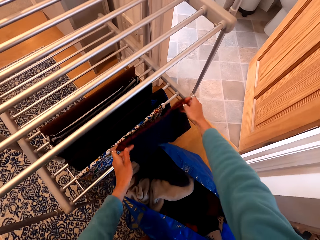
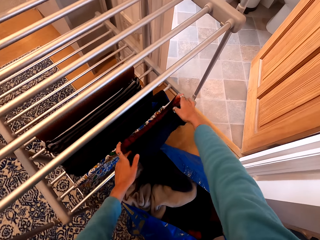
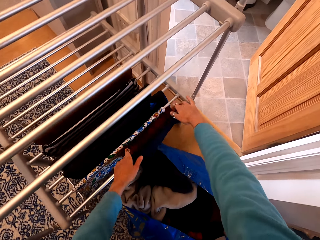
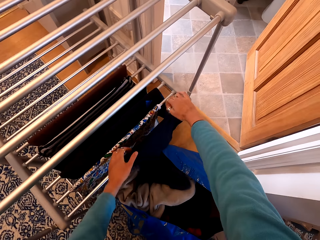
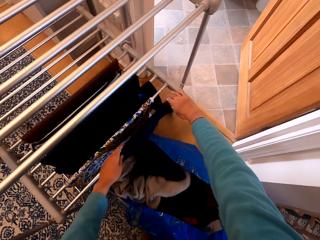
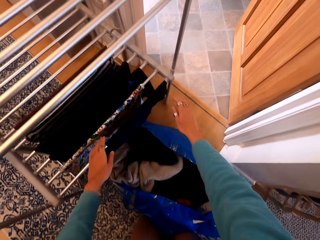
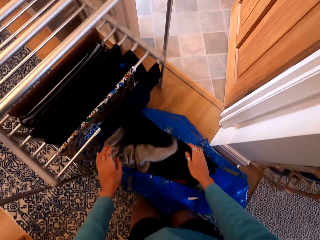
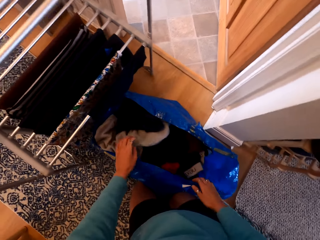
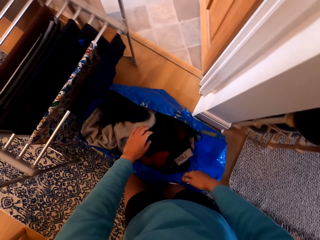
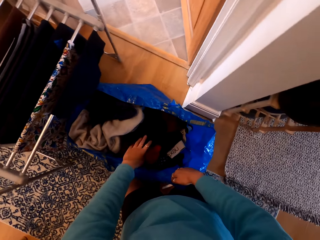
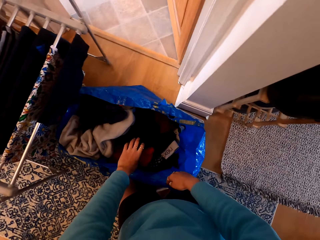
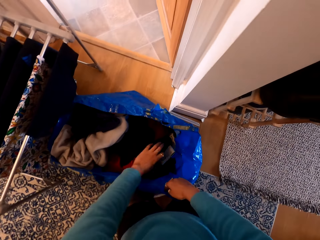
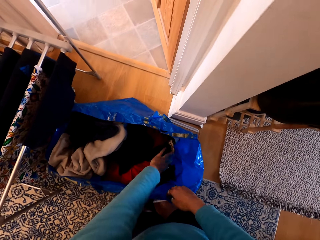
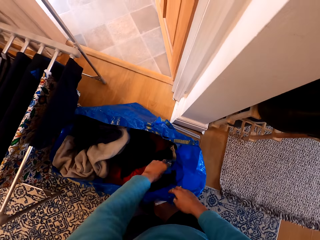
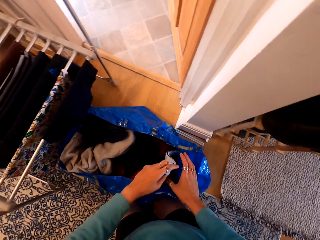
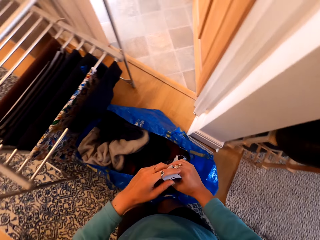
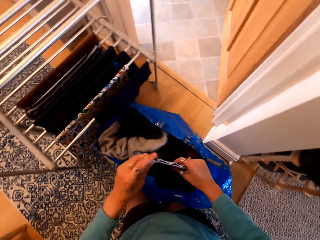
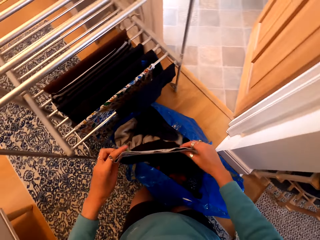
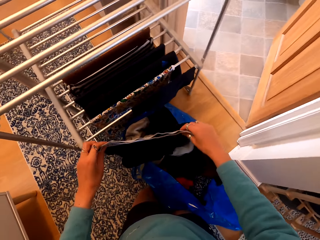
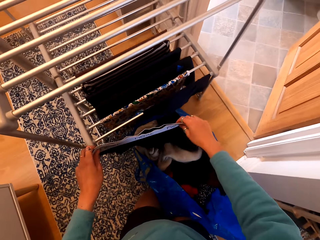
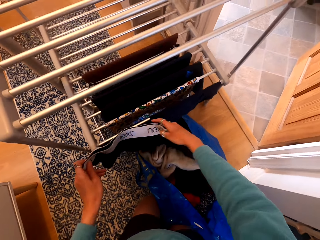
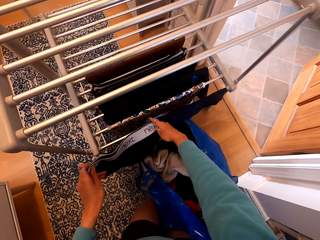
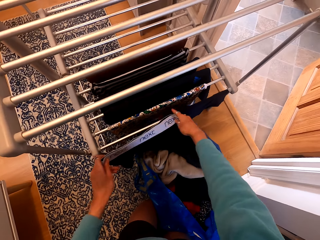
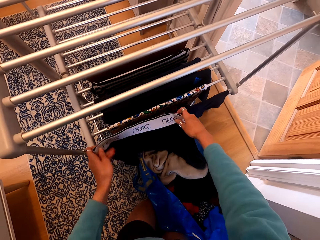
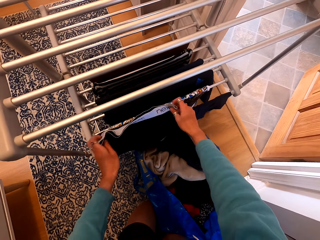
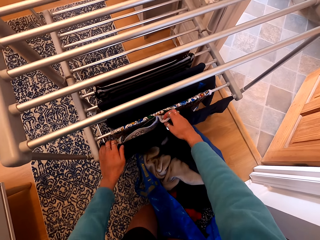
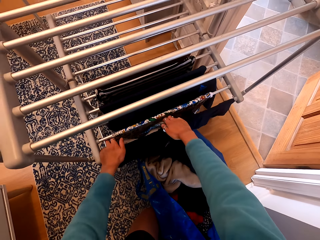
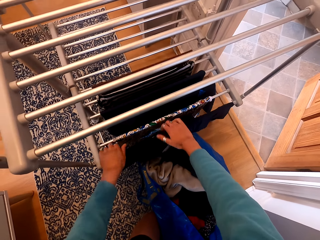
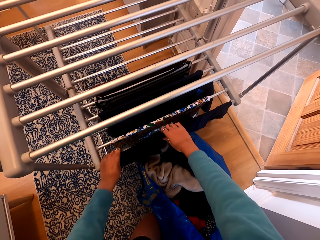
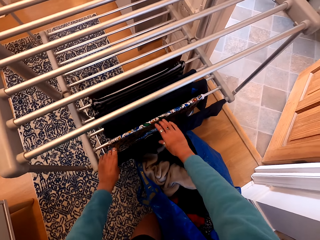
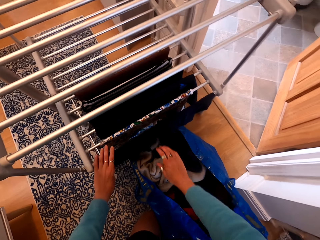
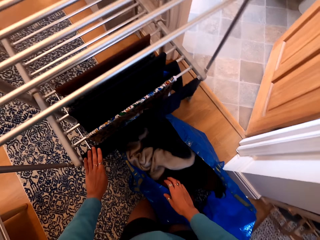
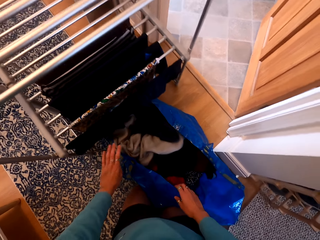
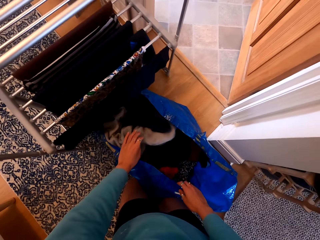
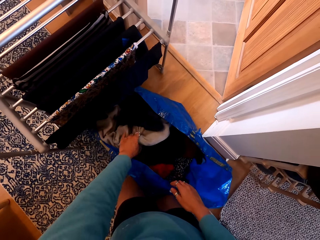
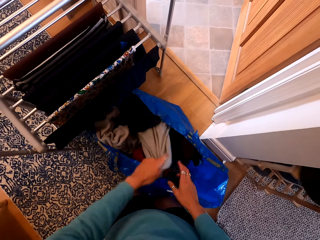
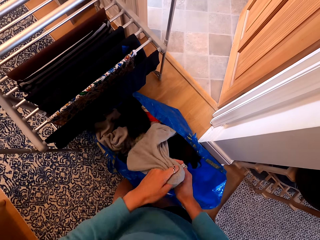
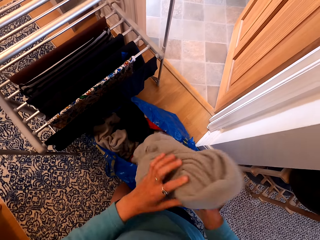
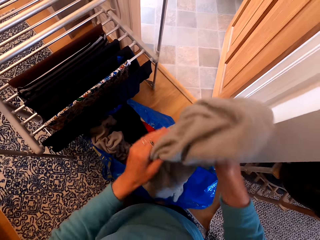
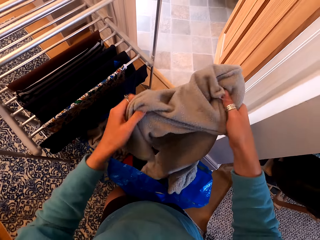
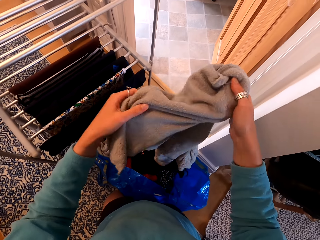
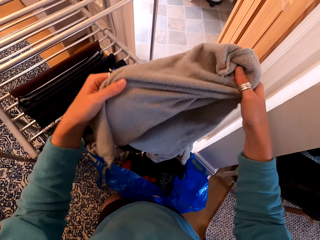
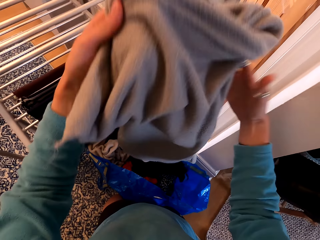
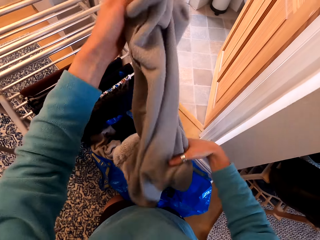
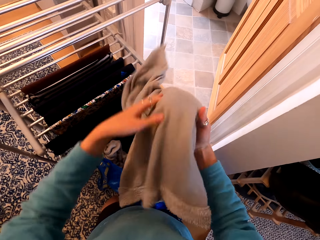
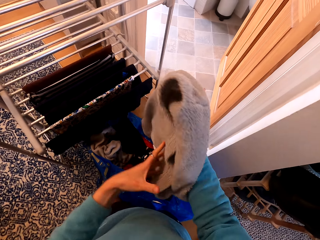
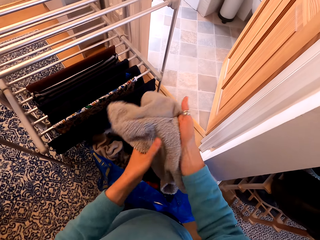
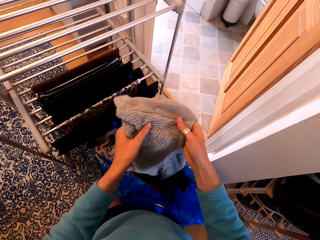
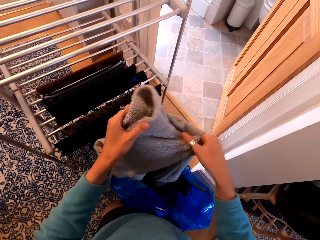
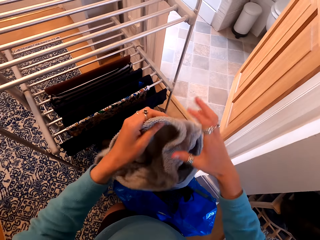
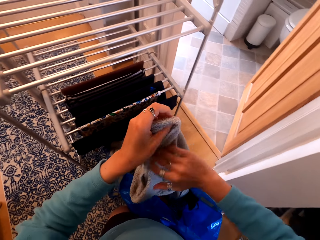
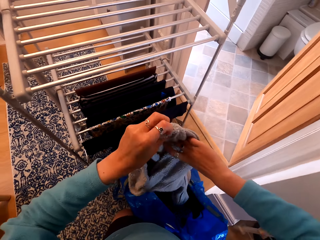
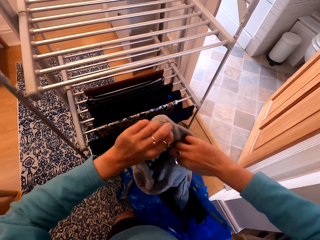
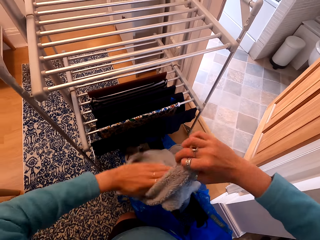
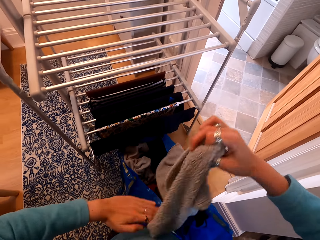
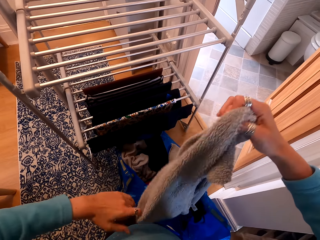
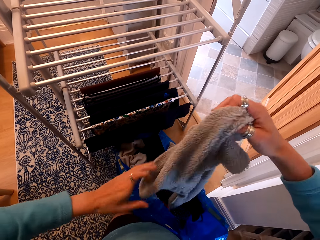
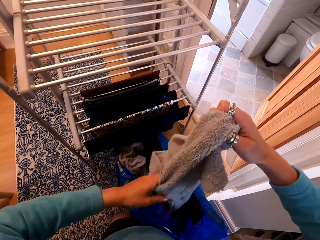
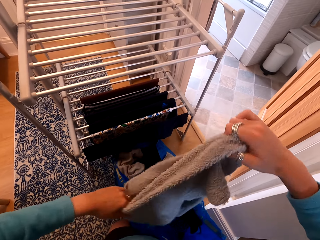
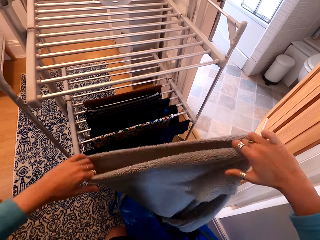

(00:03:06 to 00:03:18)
The camera wearer picks up a boxer. They hang the boxer on the clothes rack. They pick up a pillow case.

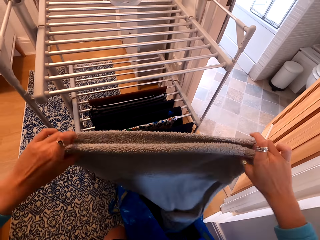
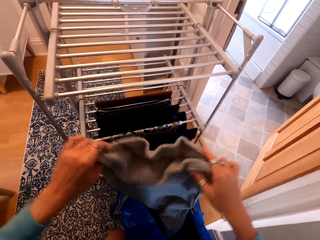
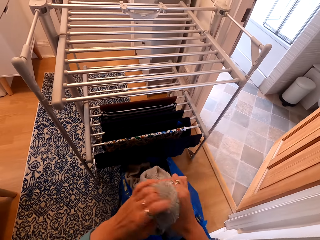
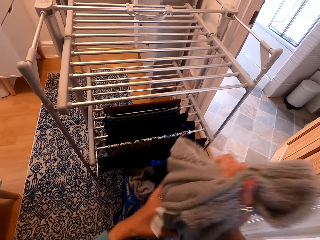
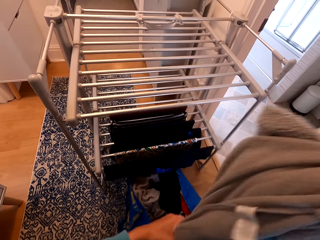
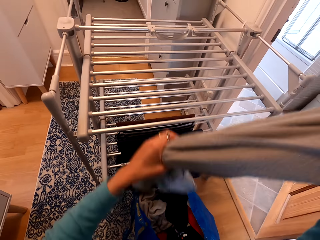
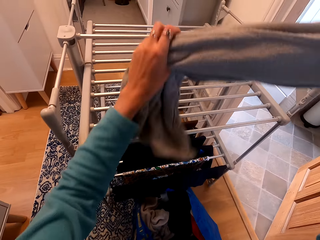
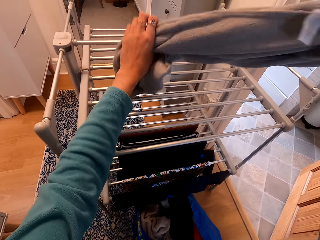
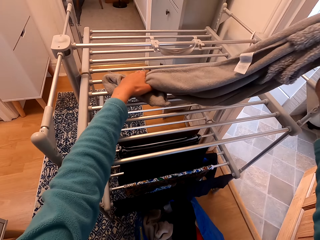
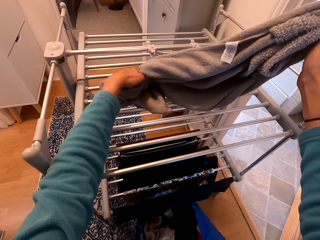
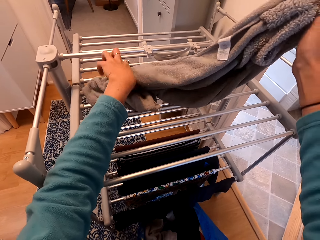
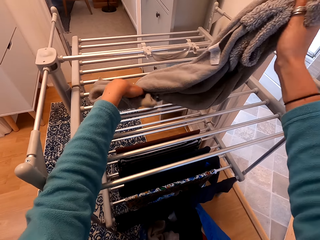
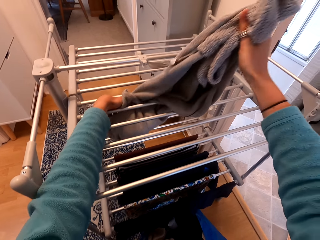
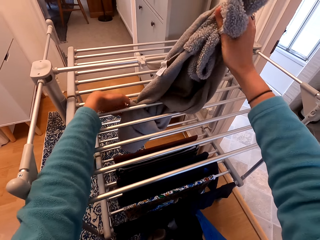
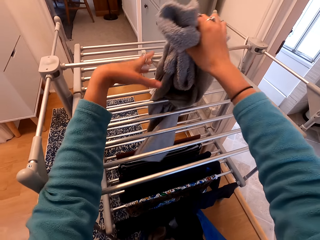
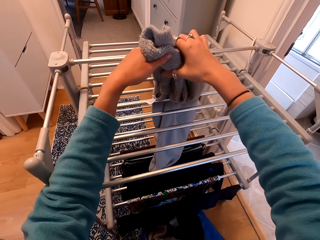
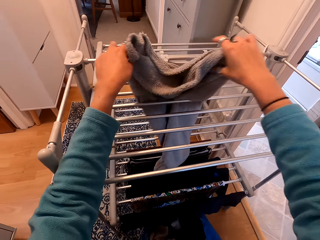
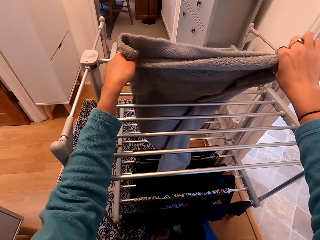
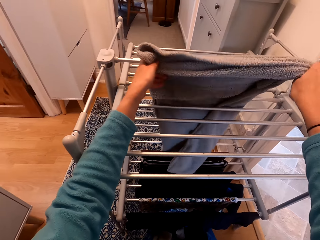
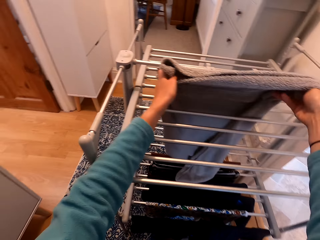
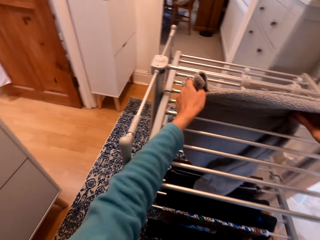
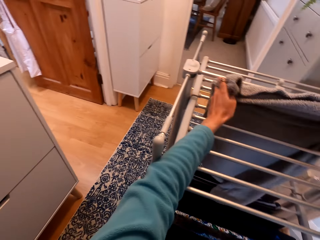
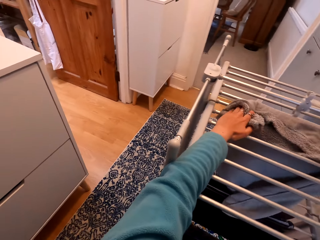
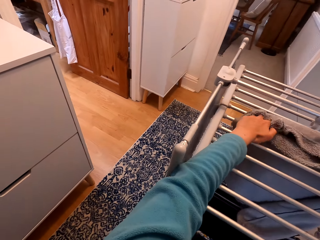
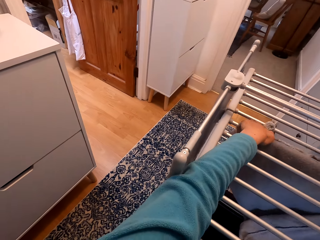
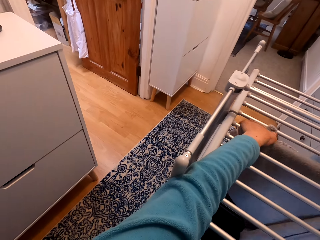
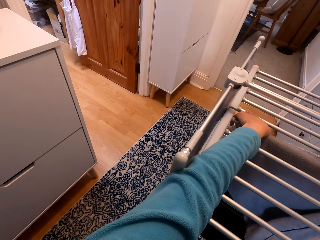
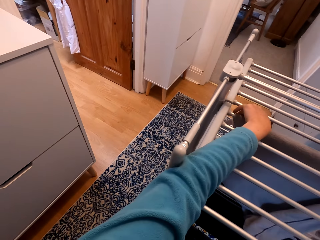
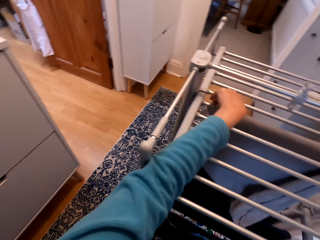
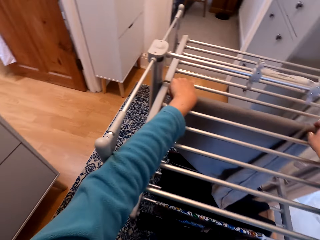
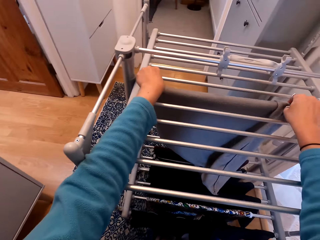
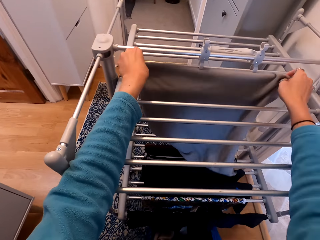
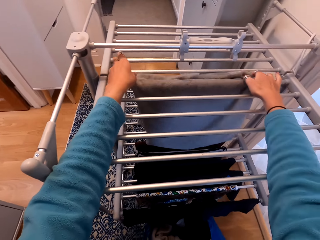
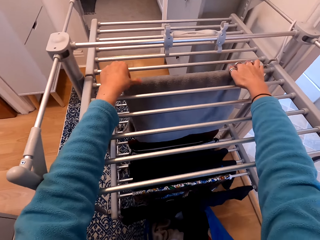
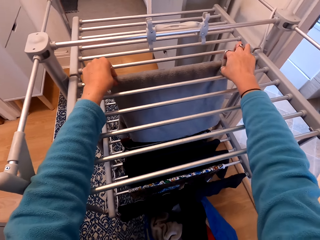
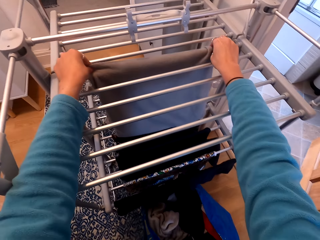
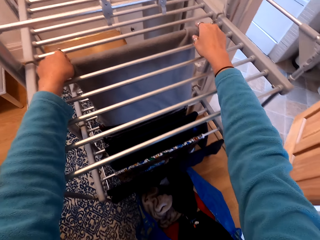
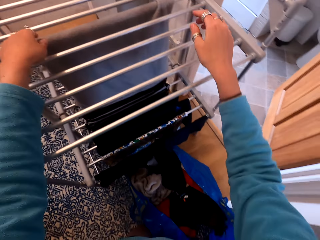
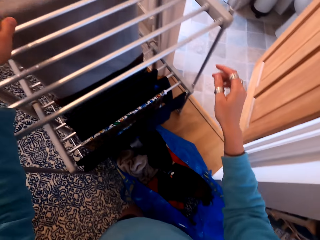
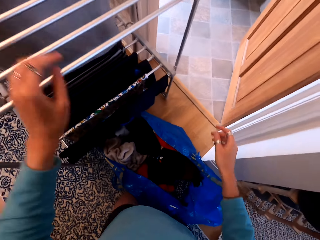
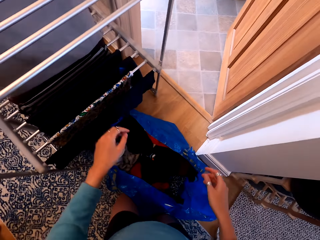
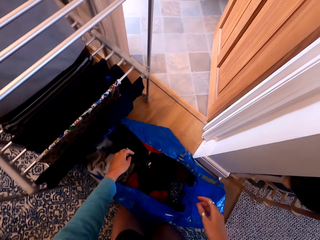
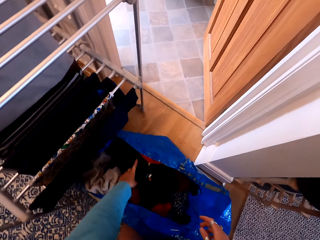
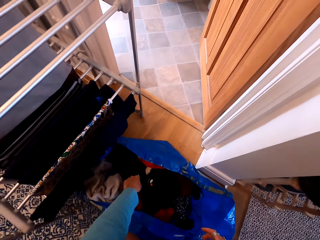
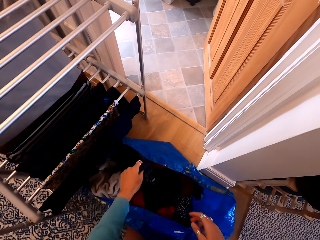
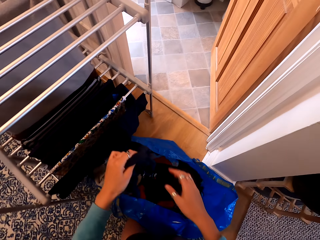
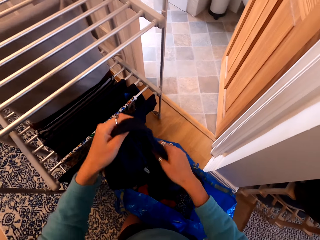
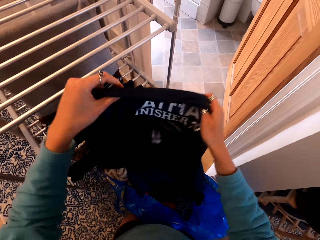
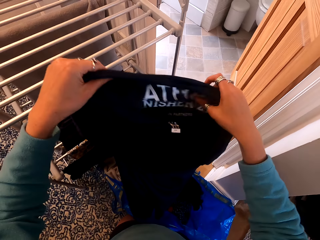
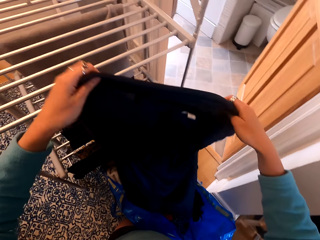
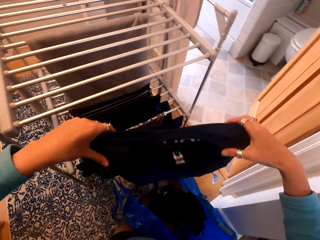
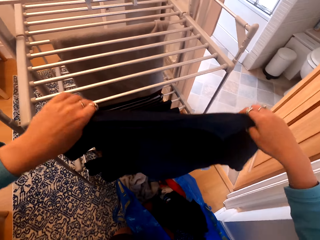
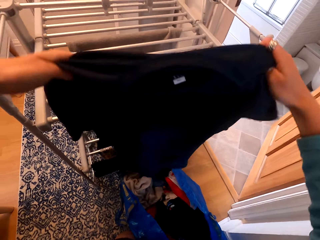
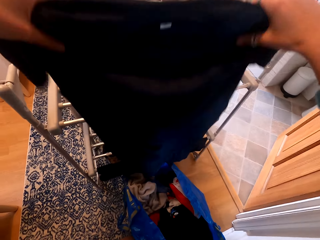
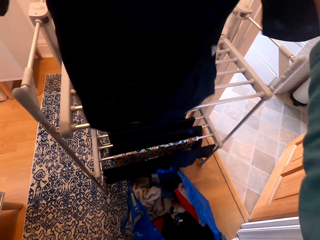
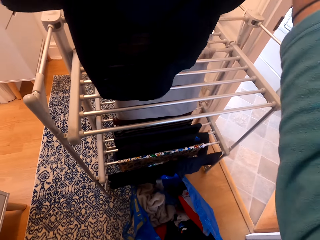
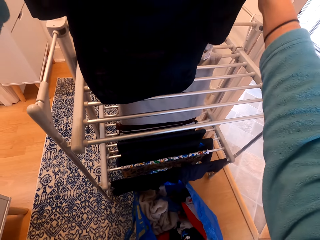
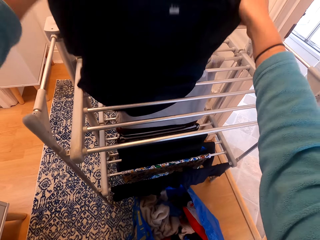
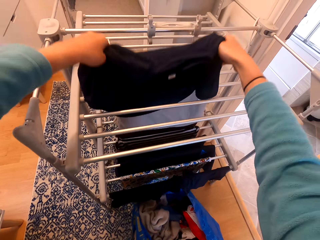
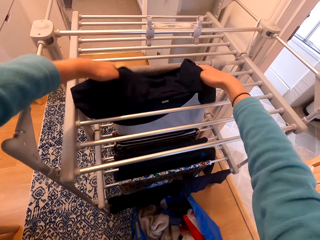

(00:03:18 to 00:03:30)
The camera wearer hangs the pillow case on the clothes rack. They put the cloth on the rack. They pick up a cloth and unfold the cloth.
